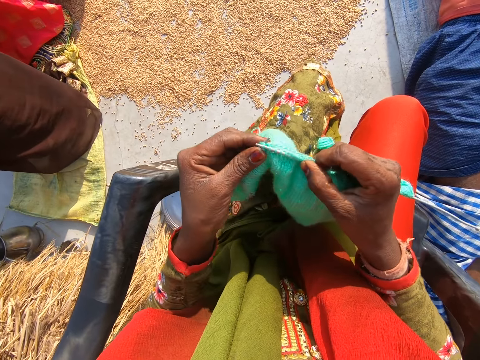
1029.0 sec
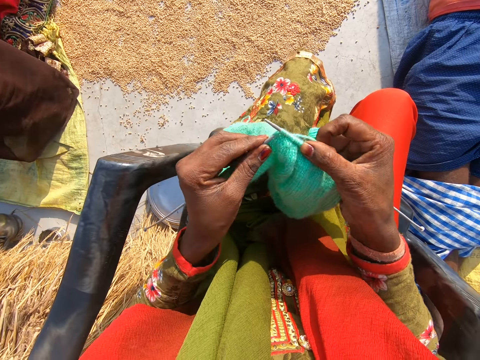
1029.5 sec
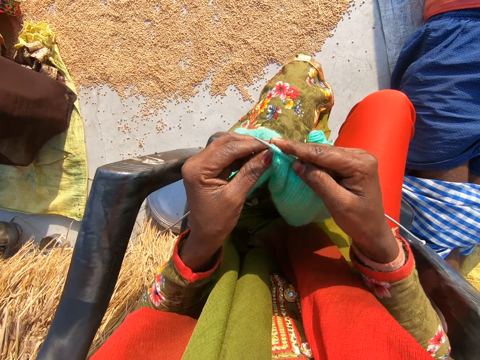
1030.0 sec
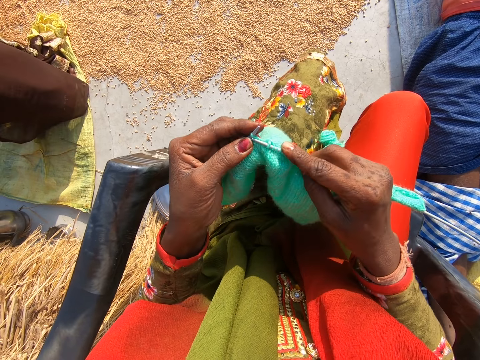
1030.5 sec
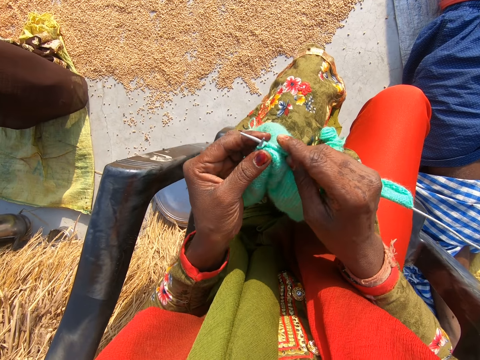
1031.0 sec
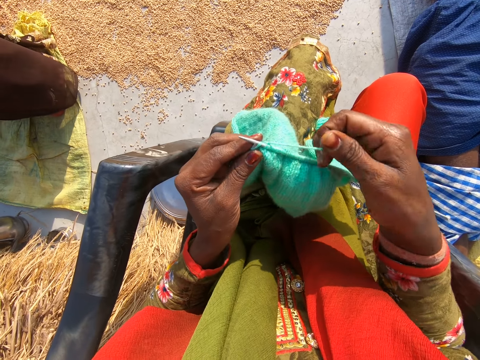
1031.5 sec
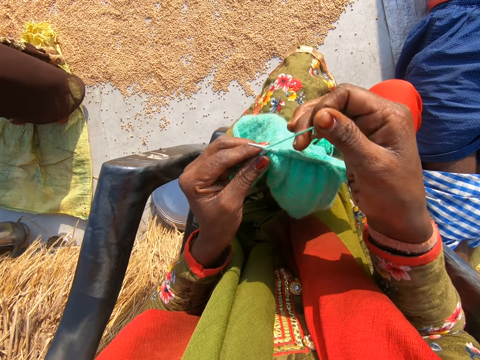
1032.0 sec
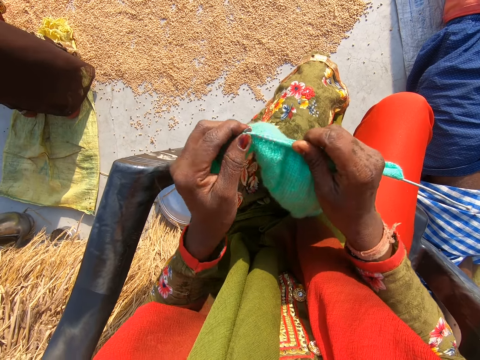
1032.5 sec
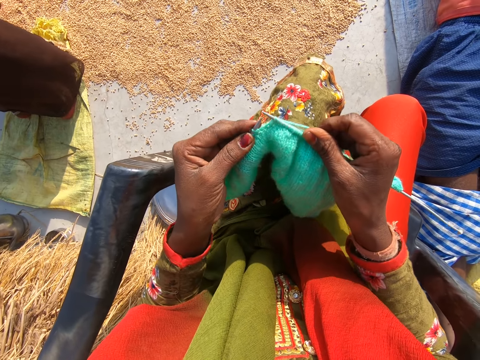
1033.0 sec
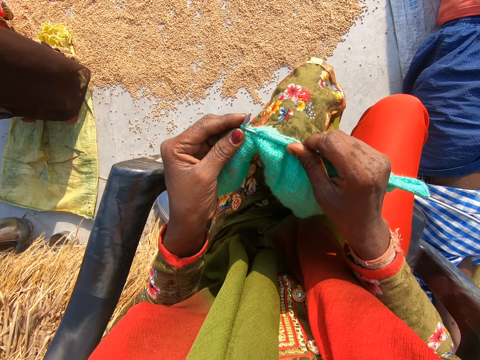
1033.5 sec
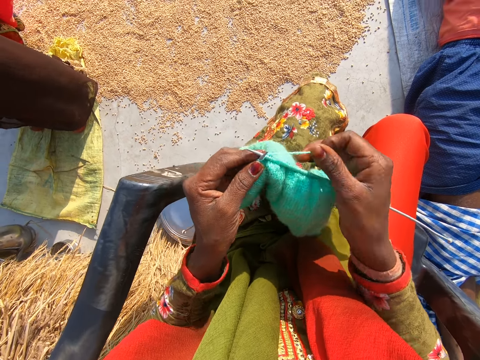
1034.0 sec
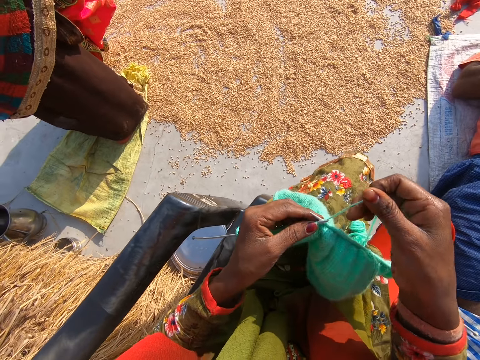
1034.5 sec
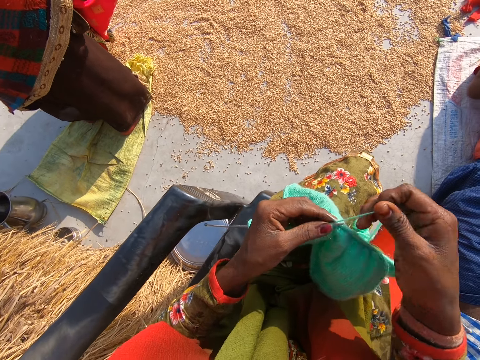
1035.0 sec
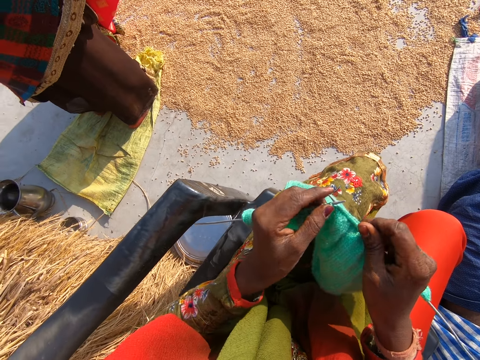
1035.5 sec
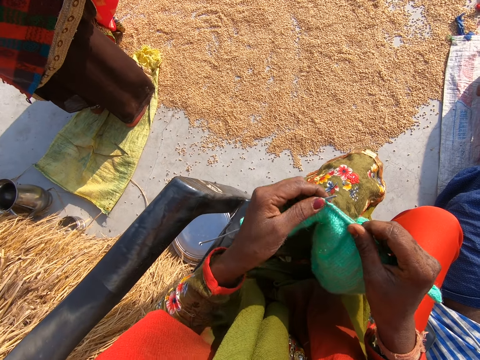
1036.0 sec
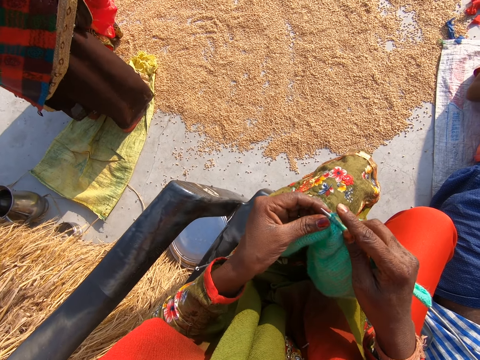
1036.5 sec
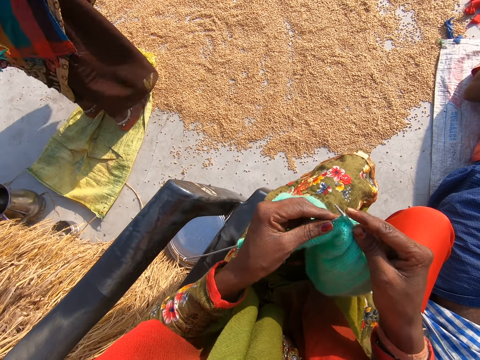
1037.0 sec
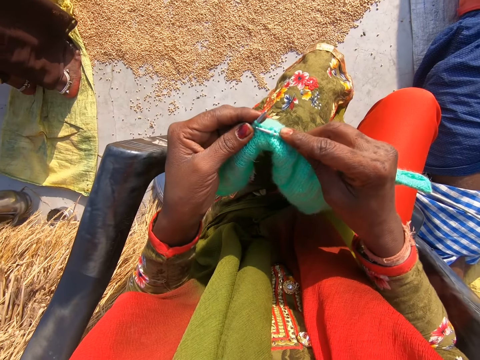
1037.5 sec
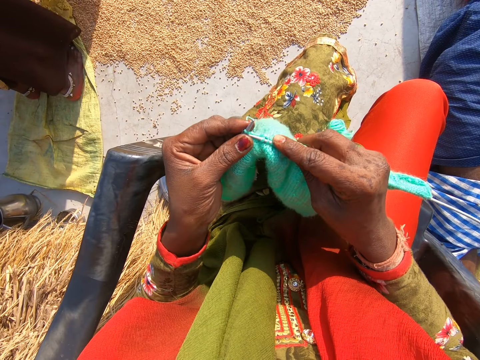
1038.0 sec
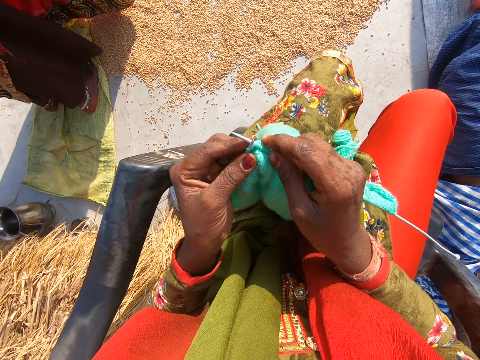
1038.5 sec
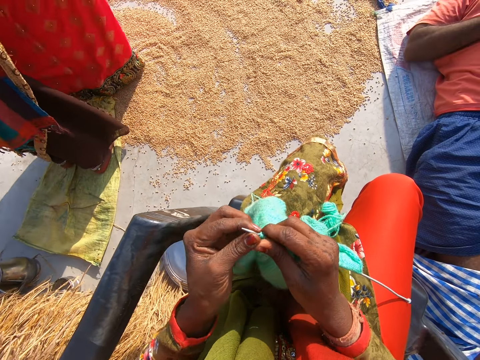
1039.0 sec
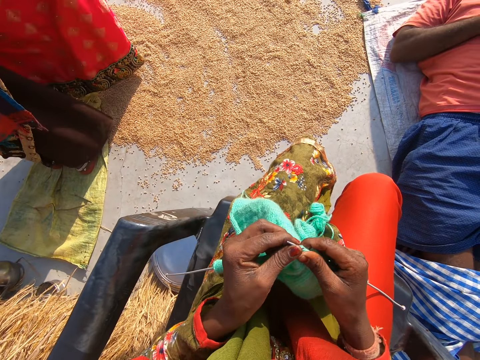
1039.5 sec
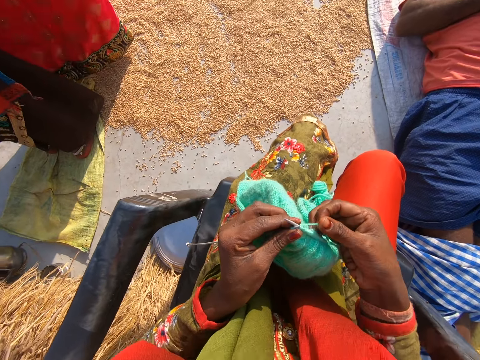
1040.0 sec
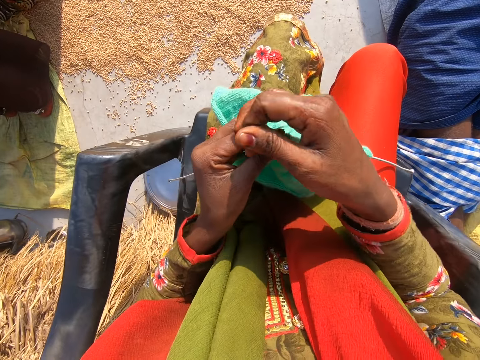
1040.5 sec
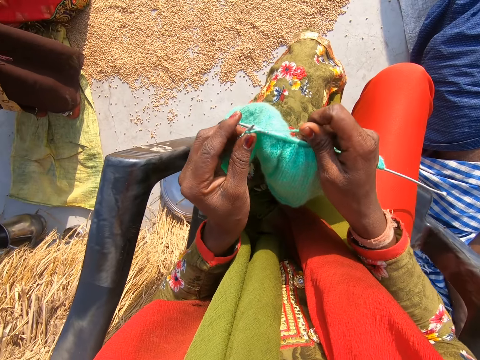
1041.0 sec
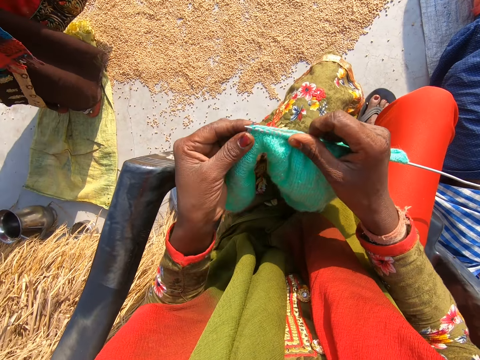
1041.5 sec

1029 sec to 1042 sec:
The camera wearer knits a garment.

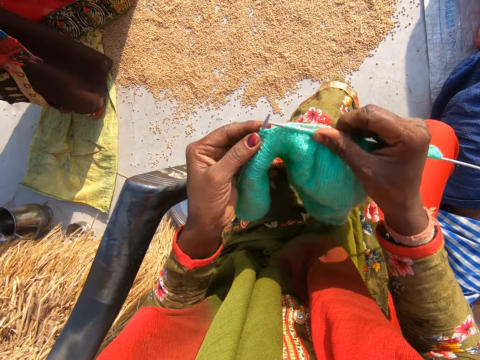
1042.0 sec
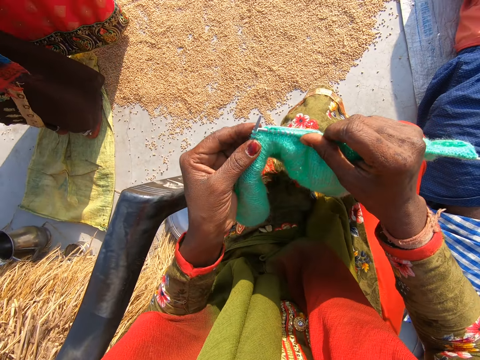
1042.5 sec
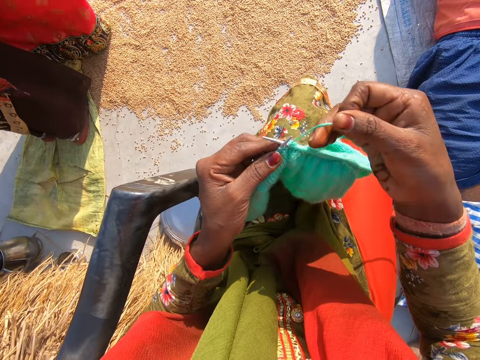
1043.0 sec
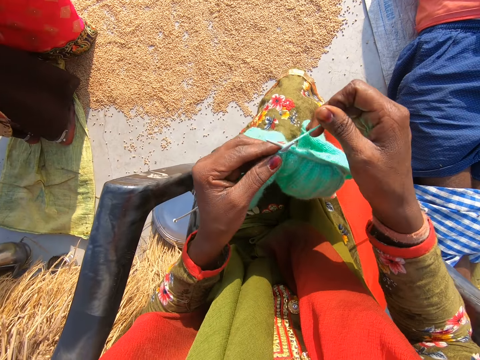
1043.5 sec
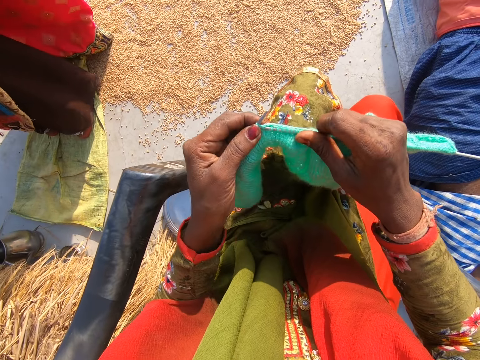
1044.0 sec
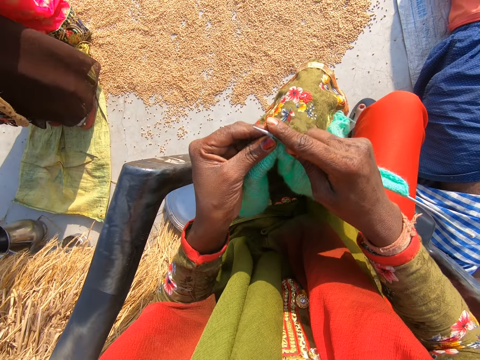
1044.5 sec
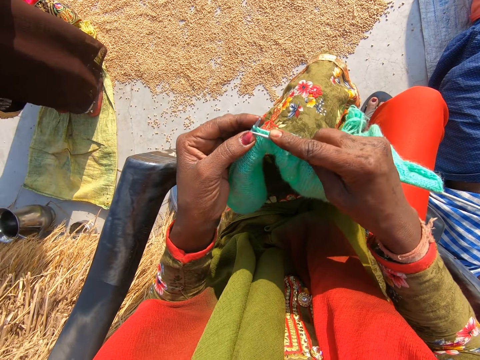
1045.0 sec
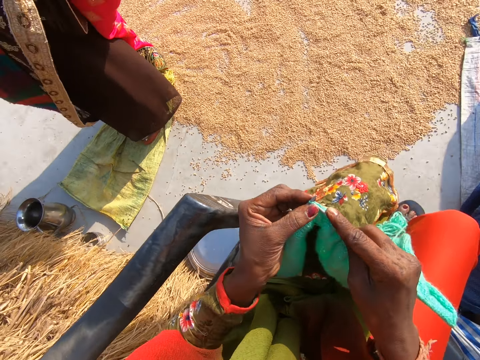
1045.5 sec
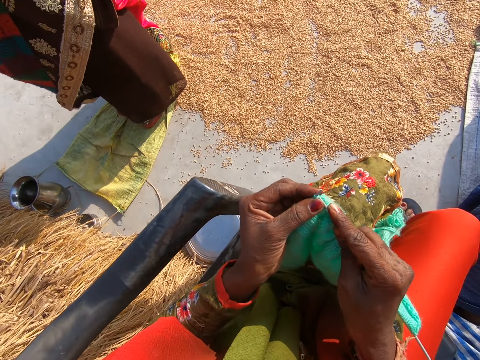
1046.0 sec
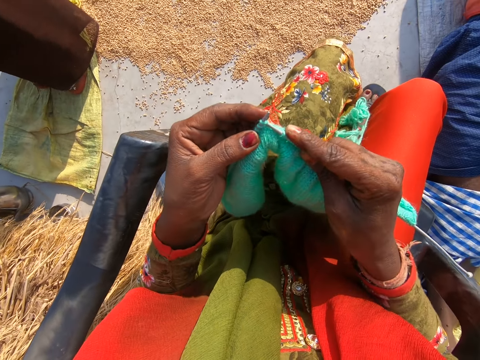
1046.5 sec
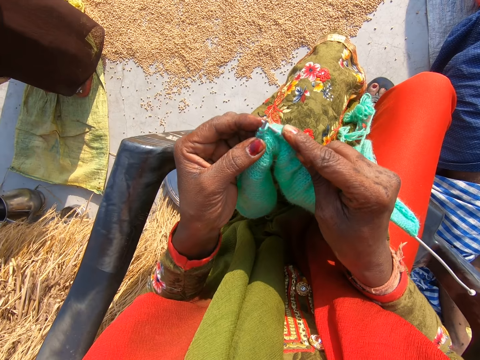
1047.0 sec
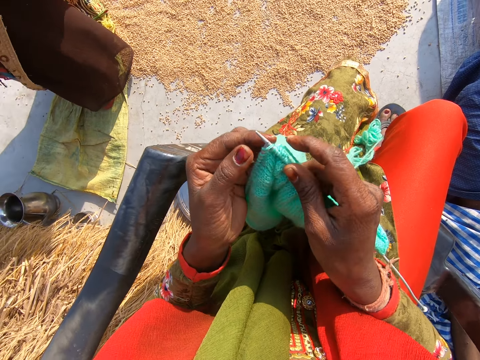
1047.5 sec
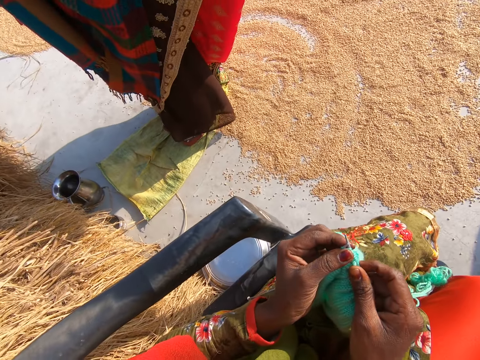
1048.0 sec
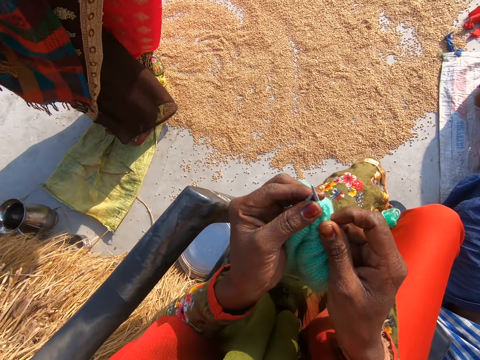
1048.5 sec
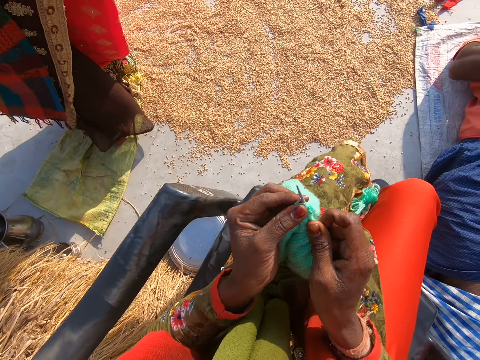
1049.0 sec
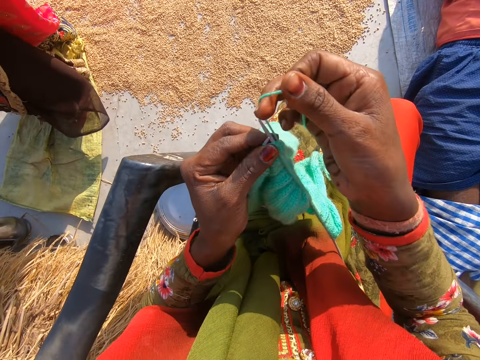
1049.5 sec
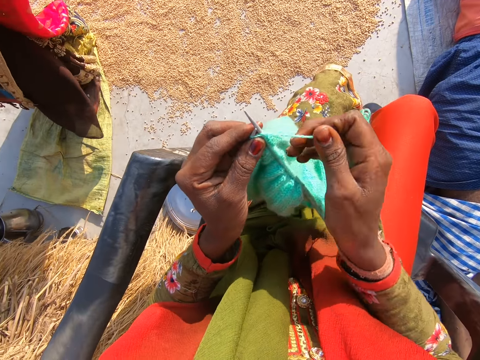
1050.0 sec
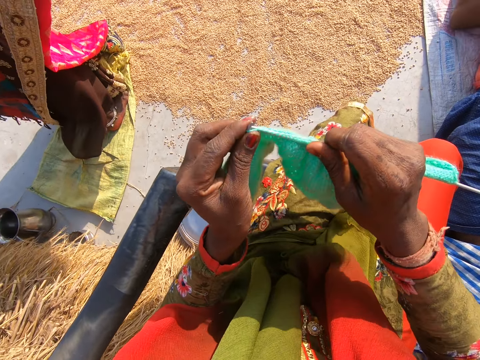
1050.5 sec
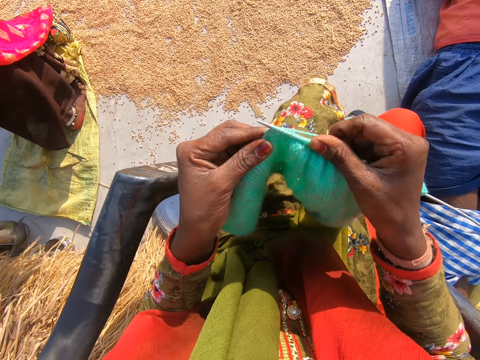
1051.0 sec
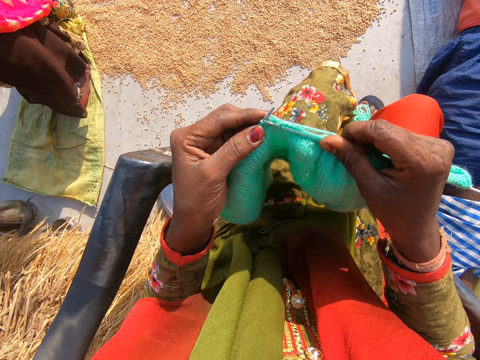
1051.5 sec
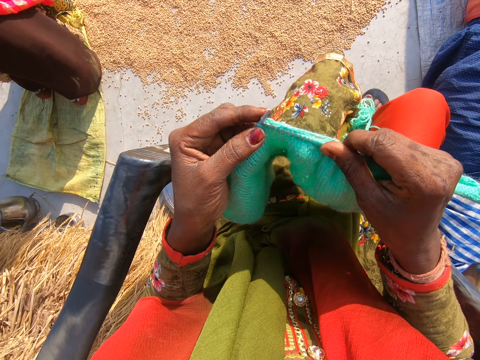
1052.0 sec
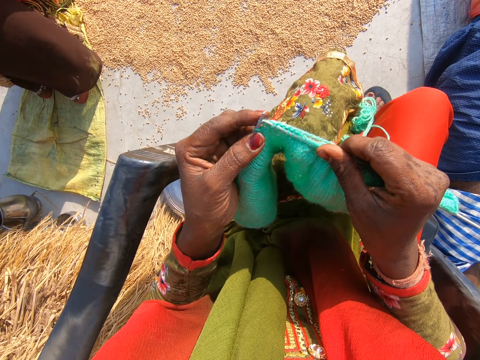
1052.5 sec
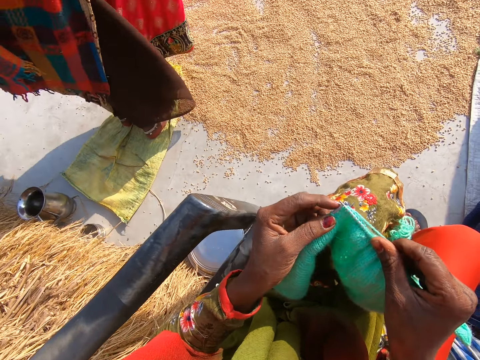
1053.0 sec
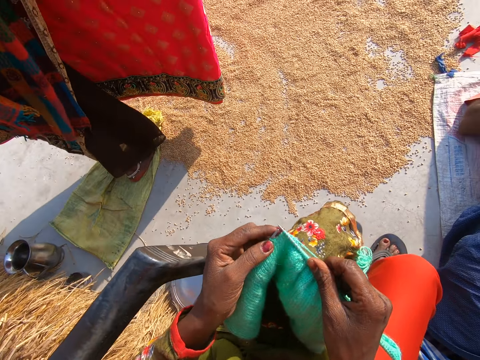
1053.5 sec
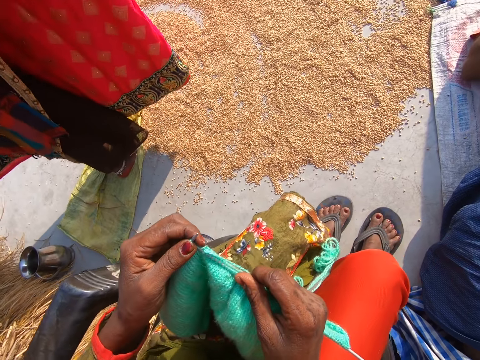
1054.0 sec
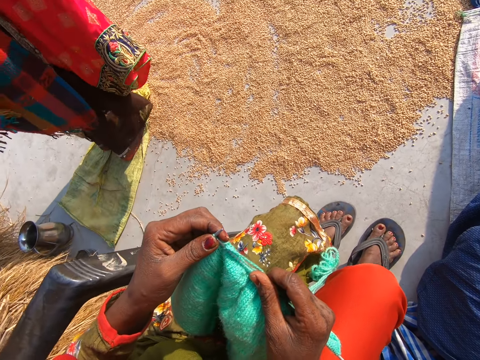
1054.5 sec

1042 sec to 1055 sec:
The camera wearer converses with a woman and a man. She adjusts the cloth on the second needle with her right hand. She knits the cloth with the wool and the needles.
